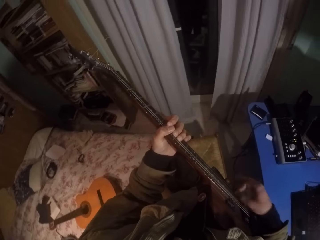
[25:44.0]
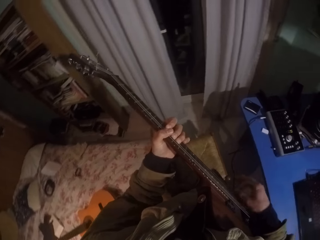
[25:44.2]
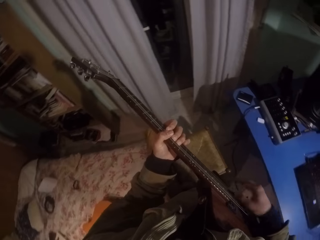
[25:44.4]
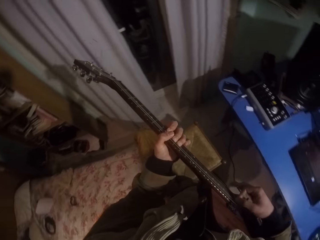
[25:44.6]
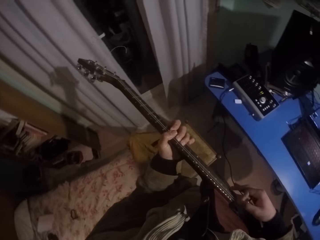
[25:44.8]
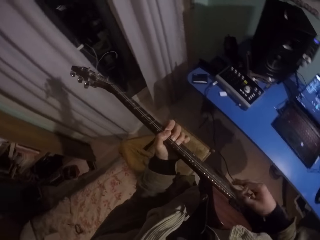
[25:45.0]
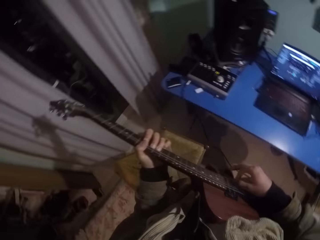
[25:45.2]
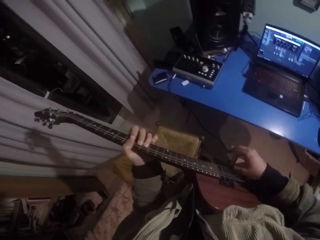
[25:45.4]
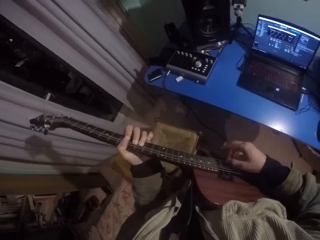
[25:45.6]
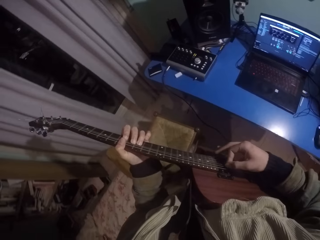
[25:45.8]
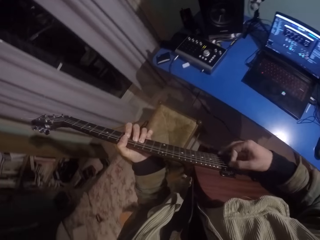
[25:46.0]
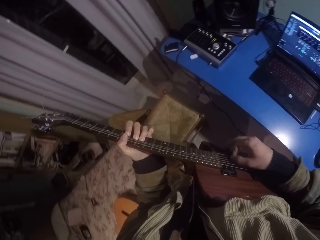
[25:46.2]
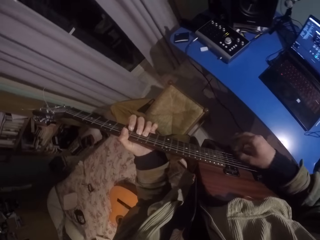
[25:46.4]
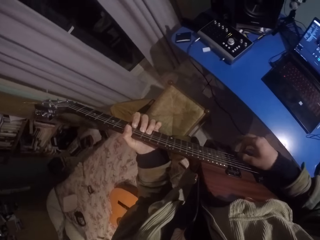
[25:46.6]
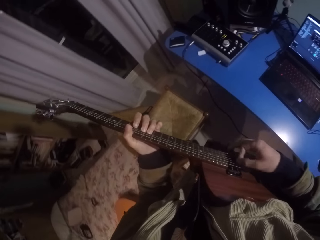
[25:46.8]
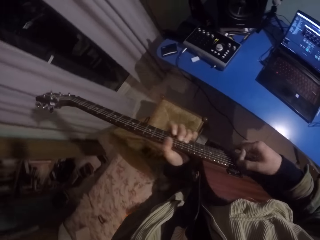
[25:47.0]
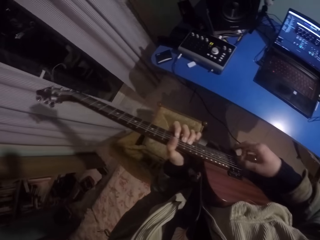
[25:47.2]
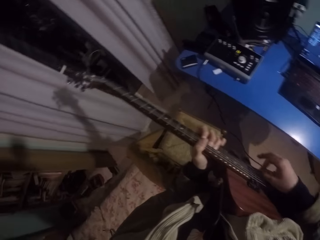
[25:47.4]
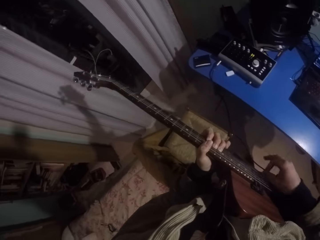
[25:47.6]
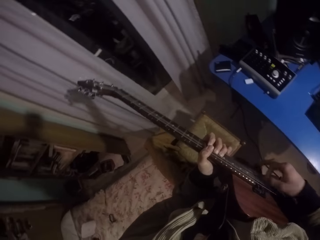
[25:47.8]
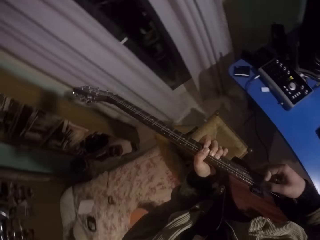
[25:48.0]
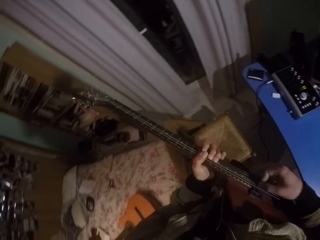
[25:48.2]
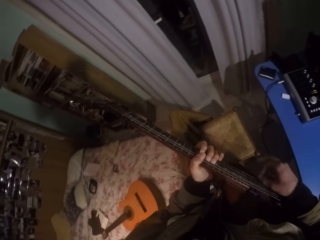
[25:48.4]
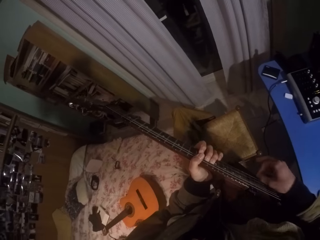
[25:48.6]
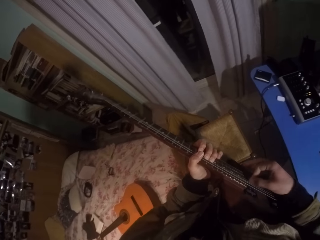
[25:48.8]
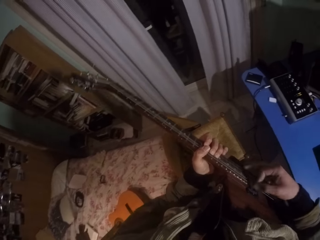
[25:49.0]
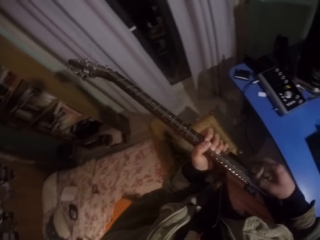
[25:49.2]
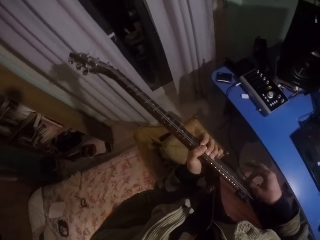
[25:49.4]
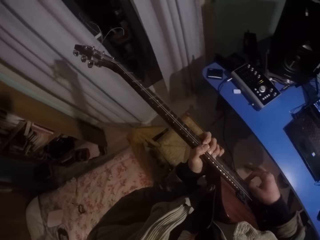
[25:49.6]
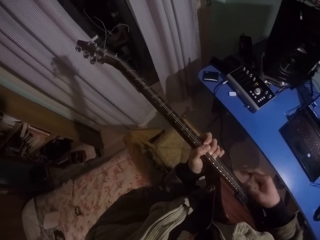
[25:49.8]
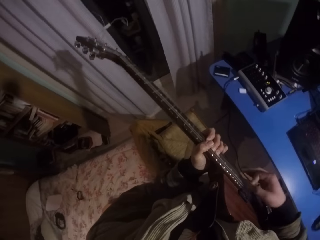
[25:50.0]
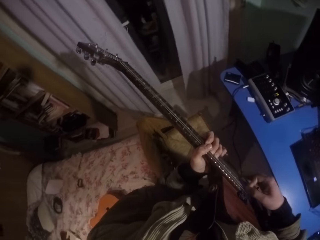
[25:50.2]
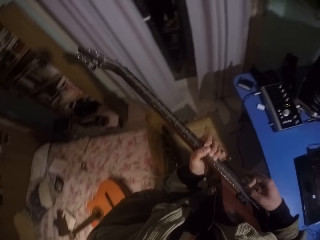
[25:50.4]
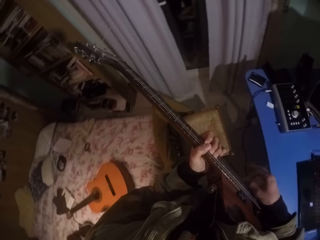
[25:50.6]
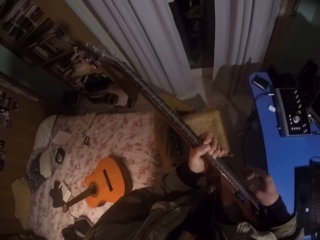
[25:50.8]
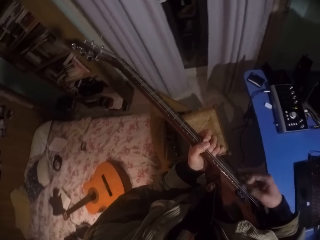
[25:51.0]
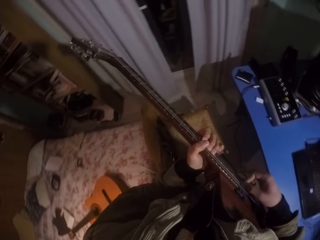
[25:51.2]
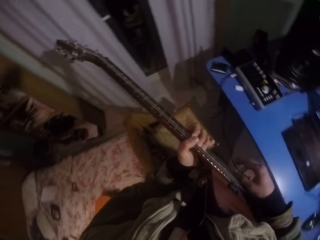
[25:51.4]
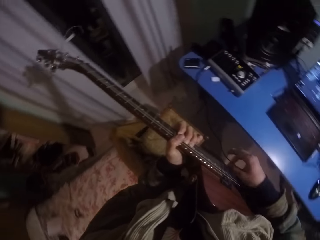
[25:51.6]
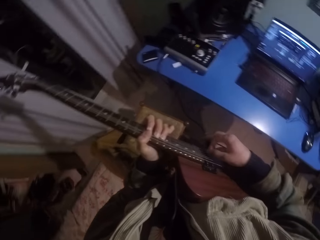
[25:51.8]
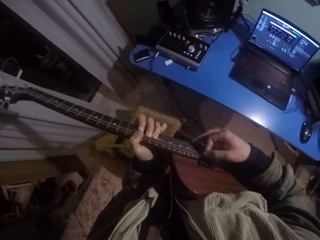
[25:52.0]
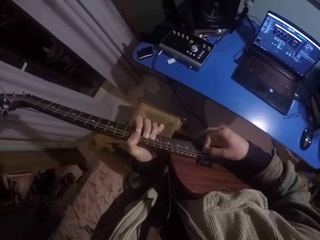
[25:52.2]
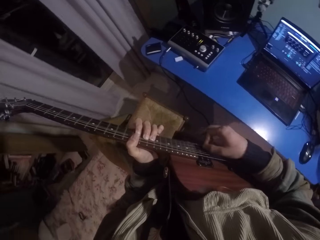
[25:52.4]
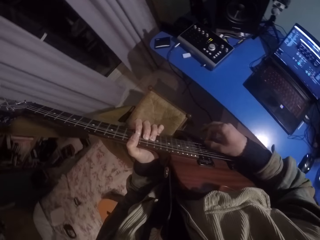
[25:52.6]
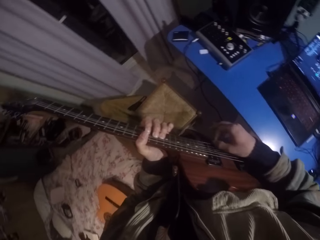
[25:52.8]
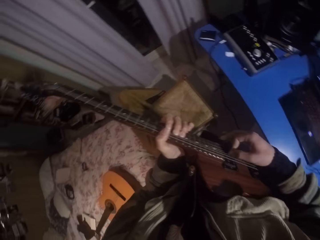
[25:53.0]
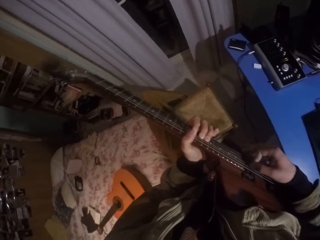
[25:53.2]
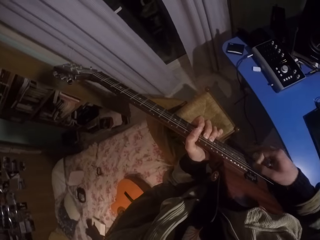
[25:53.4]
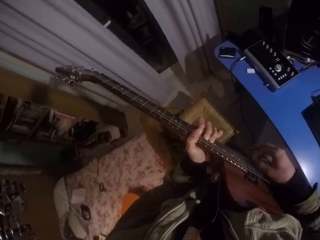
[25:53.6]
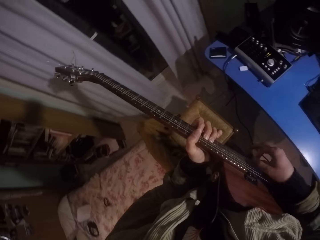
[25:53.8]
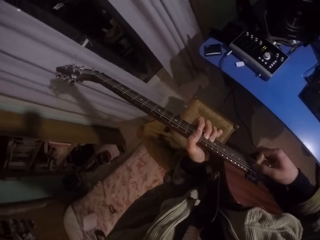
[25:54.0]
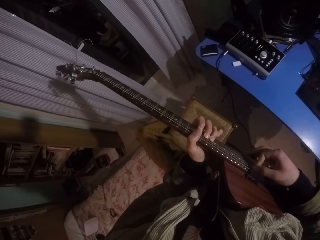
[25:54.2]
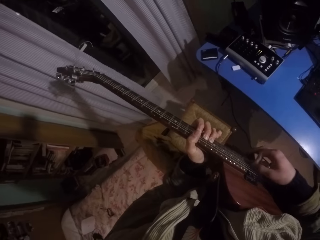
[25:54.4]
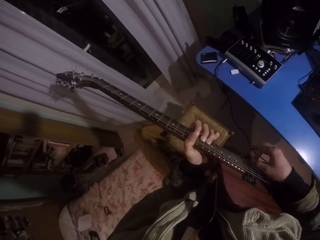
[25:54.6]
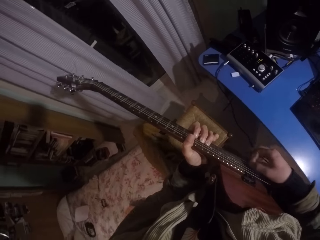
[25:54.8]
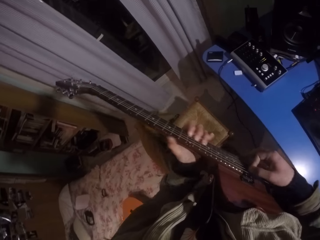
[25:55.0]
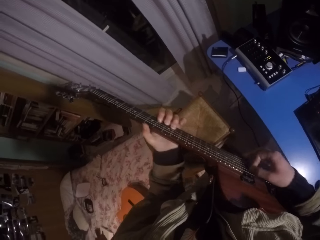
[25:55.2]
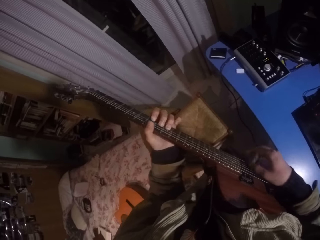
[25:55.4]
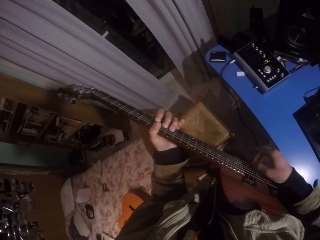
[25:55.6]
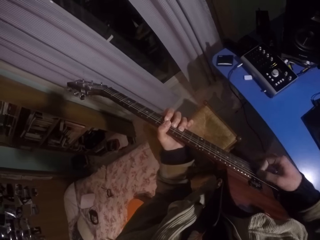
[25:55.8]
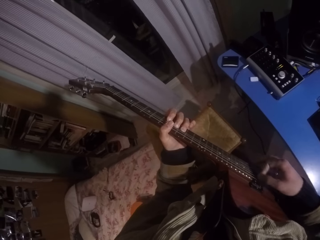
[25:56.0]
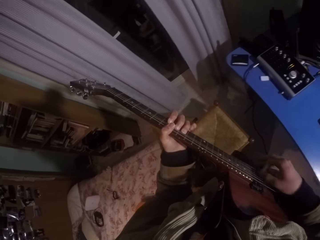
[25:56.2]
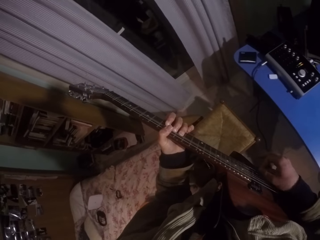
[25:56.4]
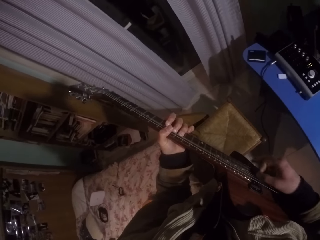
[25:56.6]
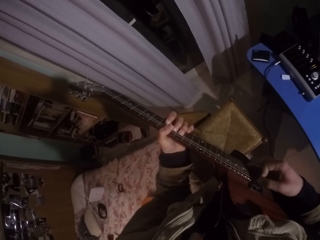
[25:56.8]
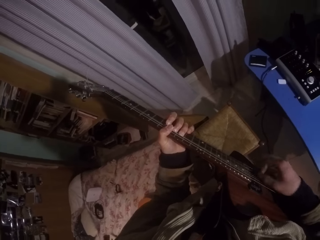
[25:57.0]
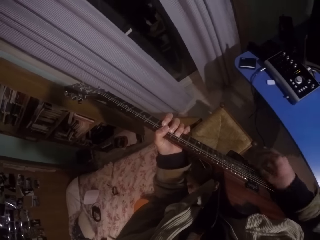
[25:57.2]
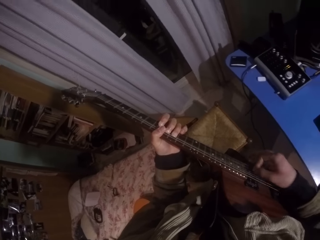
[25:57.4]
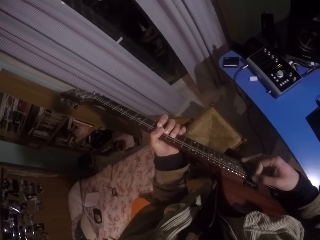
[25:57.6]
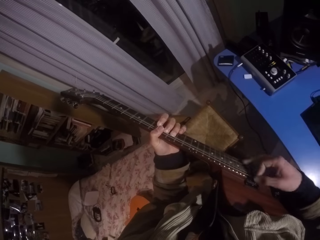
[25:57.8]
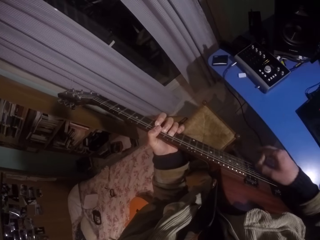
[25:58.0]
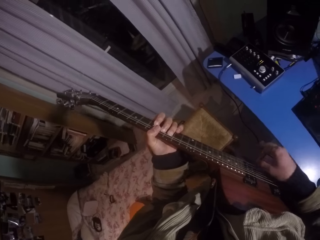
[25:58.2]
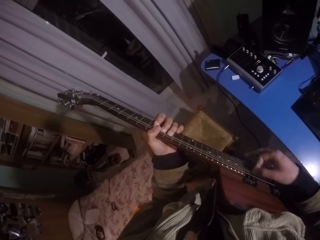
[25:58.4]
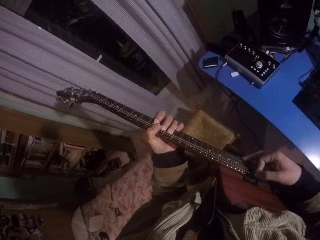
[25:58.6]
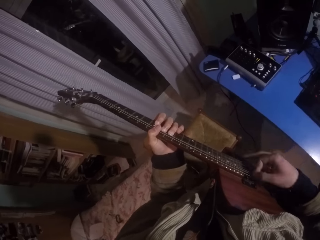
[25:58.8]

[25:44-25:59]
The camera wearer moves the left hand down the guitar. They strike chords of the guitar with the right hand and press strings of the guitar with the left hand. They move the left hand up the guitar.

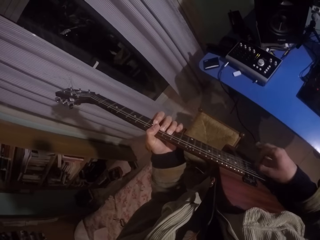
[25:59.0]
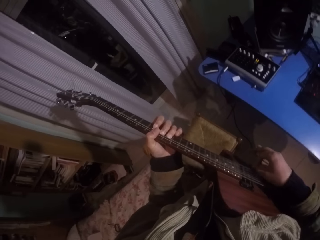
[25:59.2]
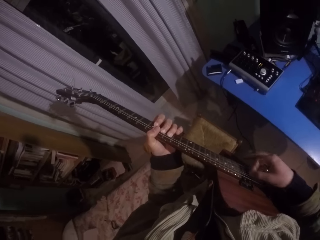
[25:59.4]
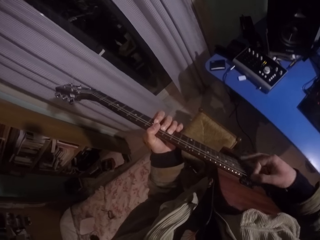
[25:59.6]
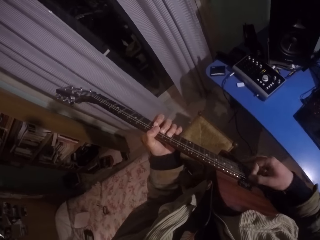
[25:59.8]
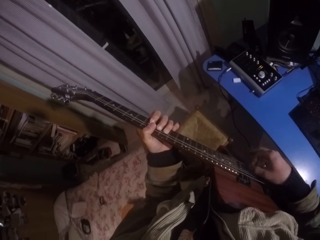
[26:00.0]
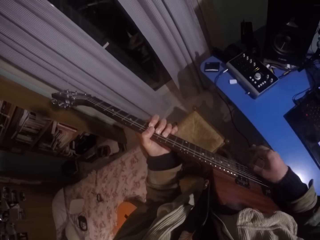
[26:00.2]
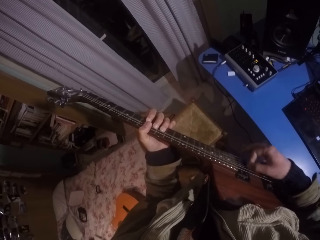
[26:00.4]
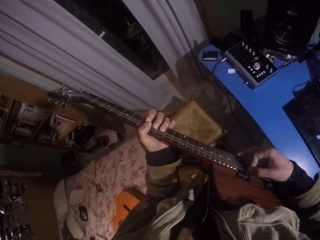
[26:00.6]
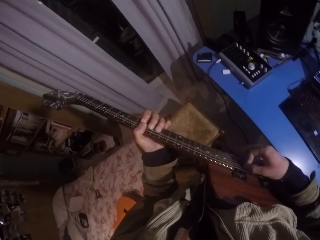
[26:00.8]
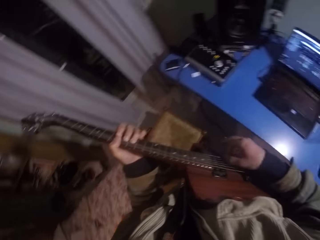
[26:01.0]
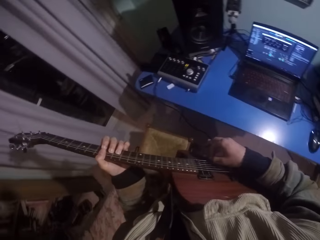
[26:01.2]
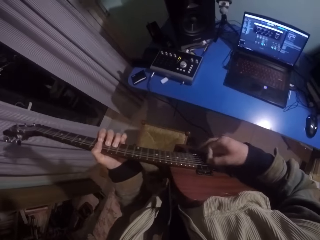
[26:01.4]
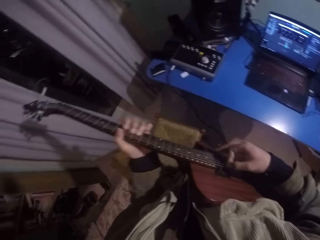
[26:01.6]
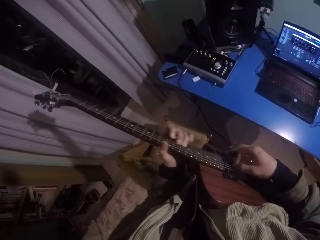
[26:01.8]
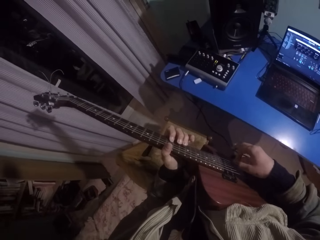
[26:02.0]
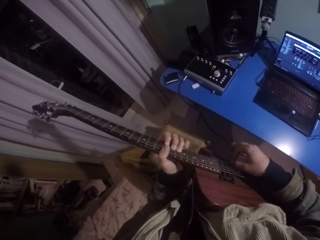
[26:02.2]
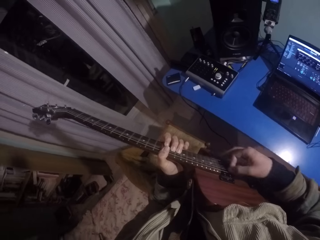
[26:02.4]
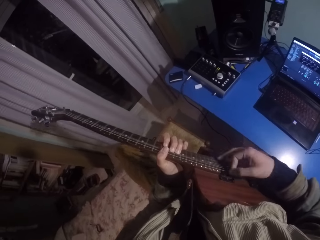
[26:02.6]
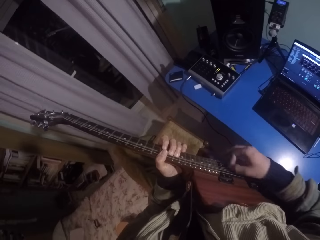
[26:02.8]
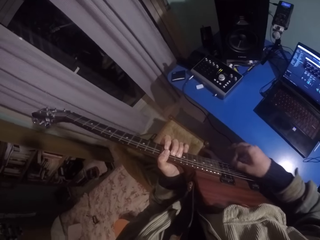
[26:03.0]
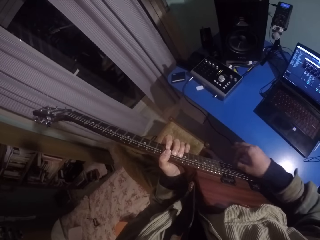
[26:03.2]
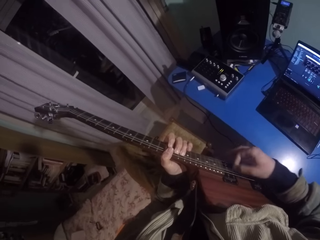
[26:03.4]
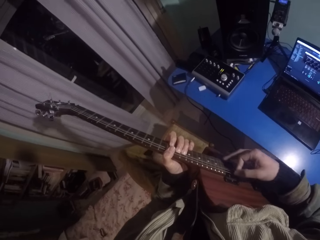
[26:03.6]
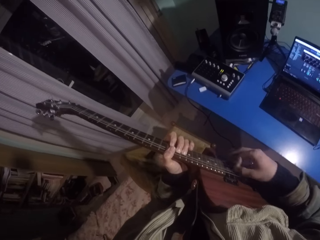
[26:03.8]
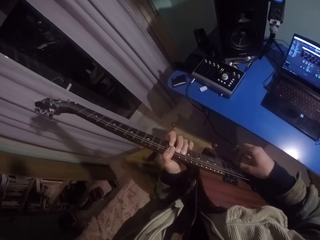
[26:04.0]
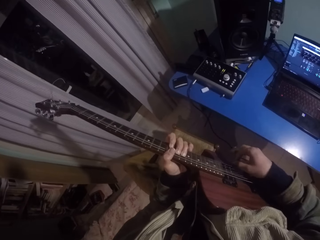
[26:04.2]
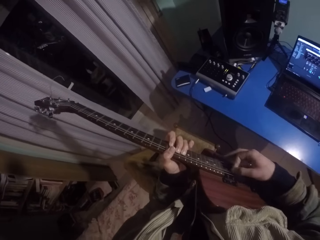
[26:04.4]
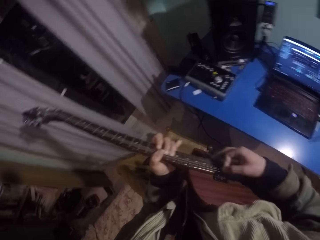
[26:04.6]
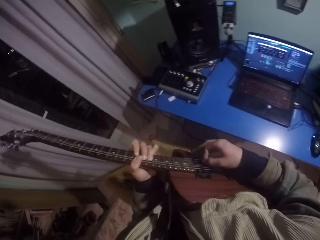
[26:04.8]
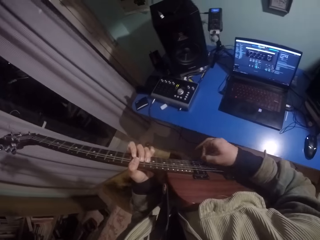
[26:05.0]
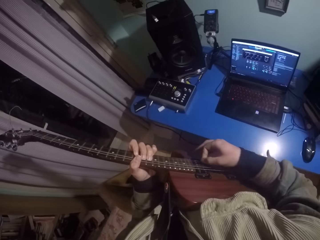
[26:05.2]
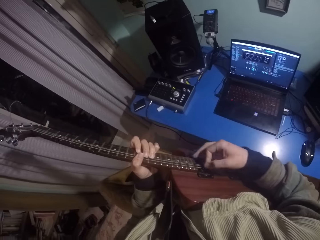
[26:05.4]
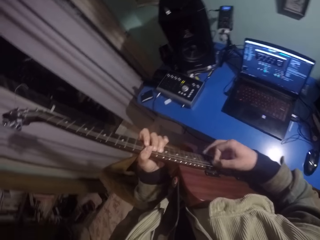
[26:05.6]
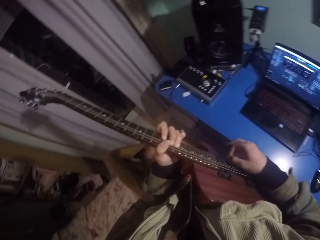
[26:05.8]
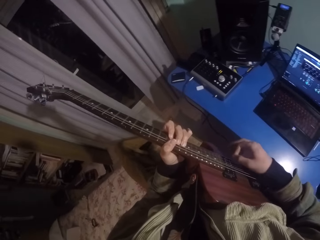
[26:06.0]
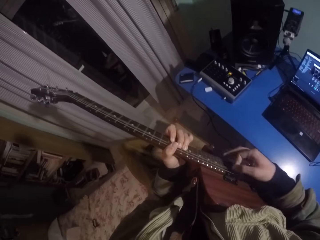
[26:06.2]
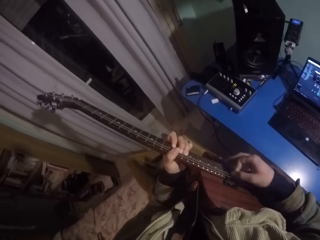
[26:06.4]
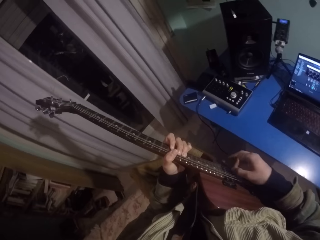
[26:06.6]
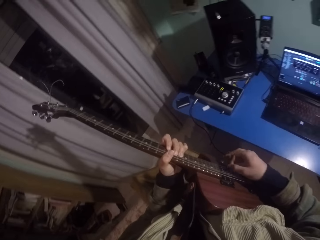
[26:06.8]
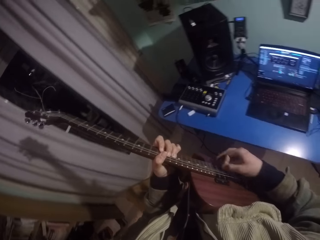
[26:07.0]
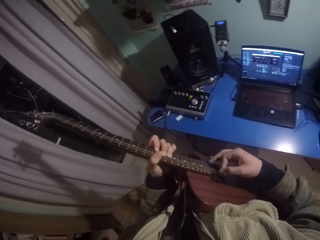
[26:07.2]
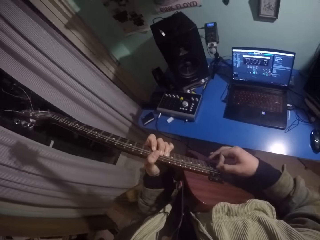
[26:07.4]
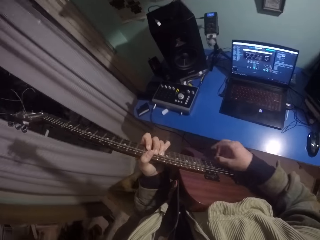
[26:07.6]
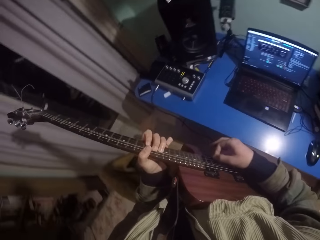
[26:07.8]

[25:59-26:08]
The camera wearer moves the left hand down the guitar. They strike chords of the guitar with the right hand and press strings of the guitar with the left hand.
